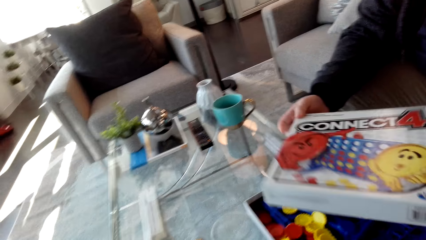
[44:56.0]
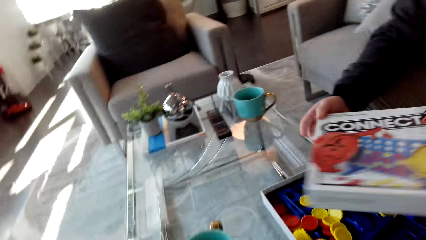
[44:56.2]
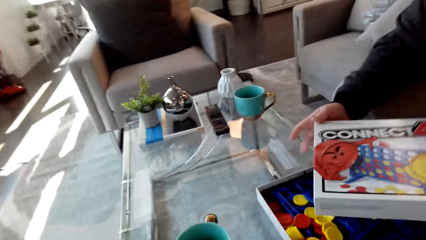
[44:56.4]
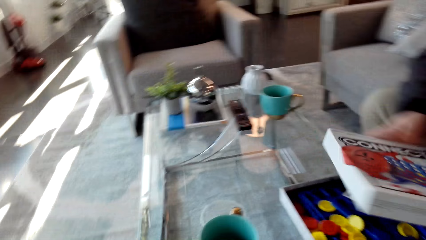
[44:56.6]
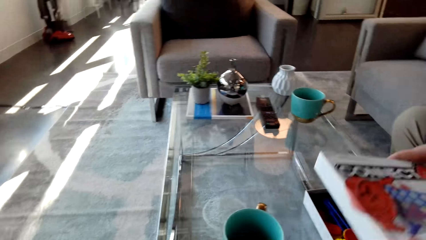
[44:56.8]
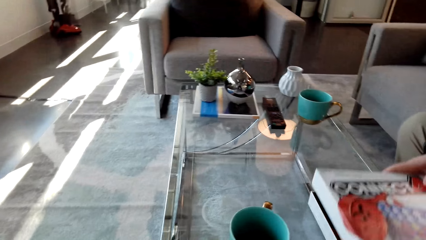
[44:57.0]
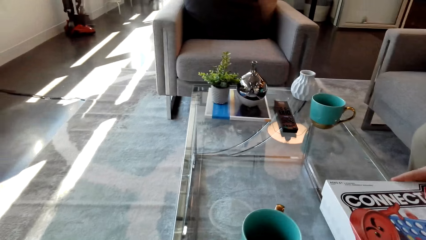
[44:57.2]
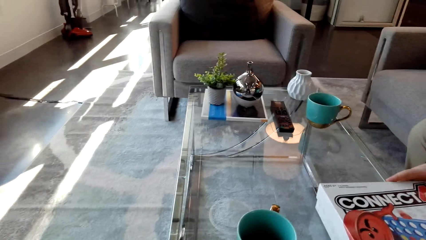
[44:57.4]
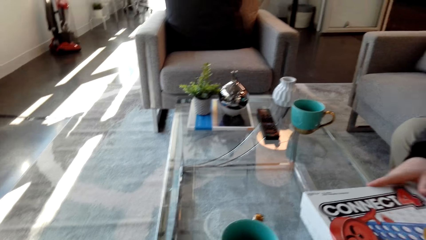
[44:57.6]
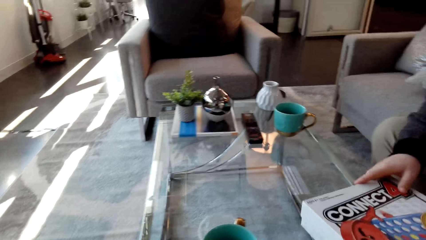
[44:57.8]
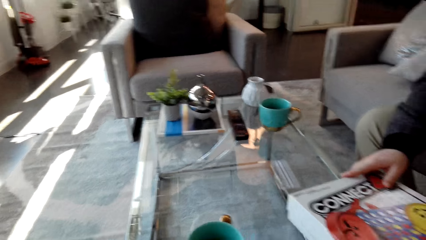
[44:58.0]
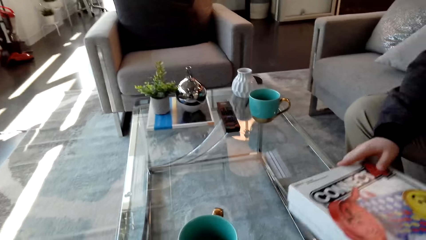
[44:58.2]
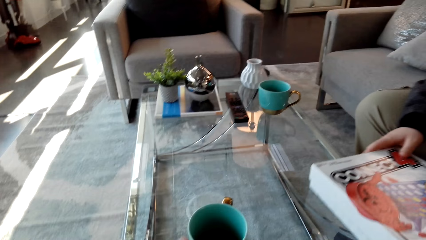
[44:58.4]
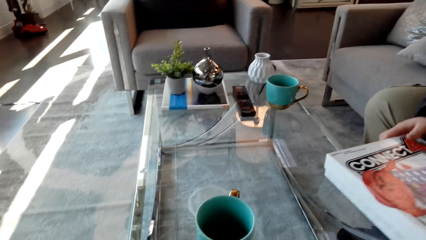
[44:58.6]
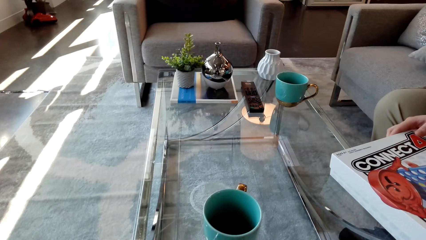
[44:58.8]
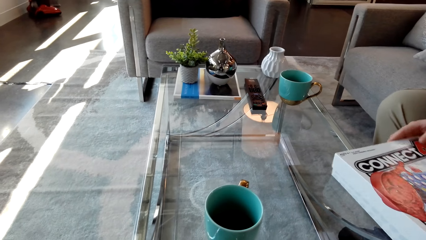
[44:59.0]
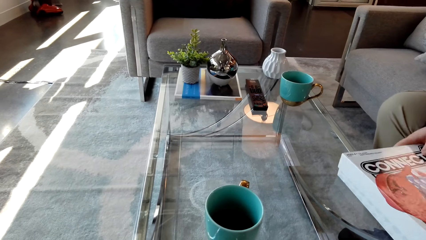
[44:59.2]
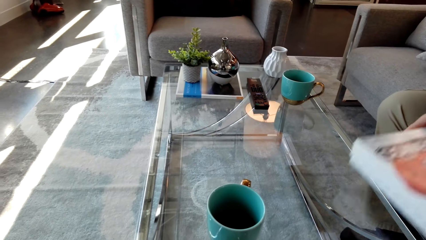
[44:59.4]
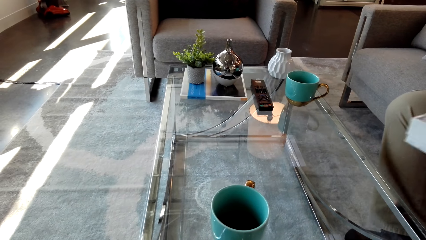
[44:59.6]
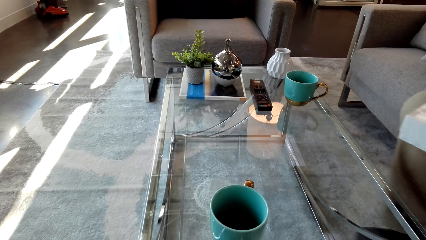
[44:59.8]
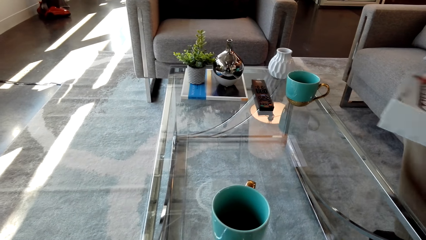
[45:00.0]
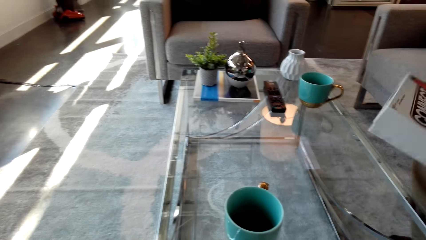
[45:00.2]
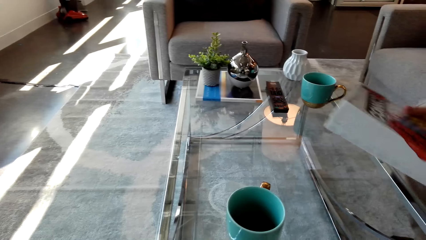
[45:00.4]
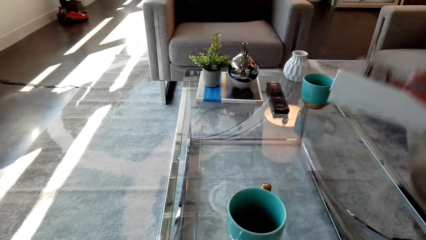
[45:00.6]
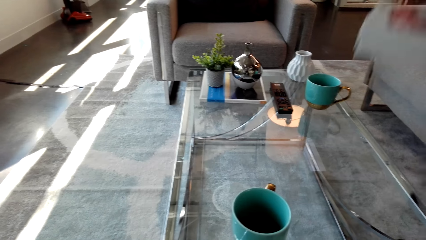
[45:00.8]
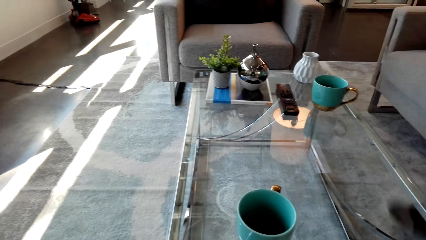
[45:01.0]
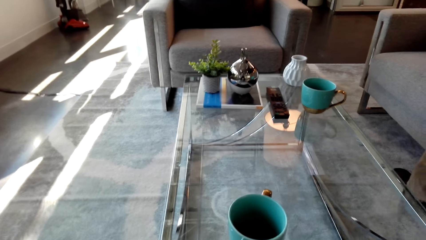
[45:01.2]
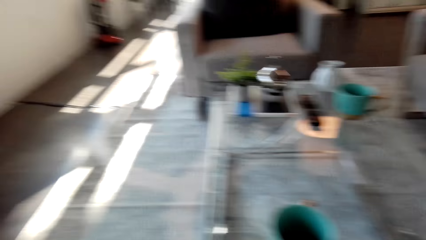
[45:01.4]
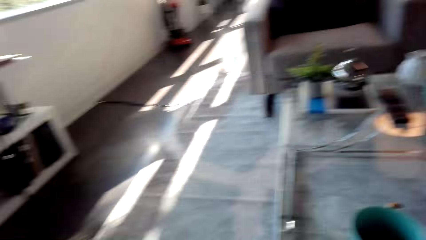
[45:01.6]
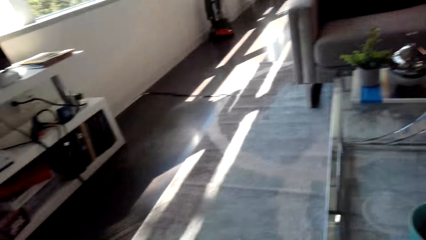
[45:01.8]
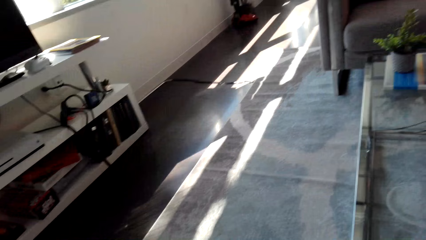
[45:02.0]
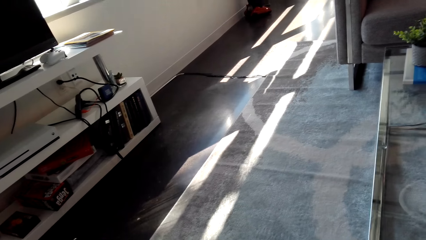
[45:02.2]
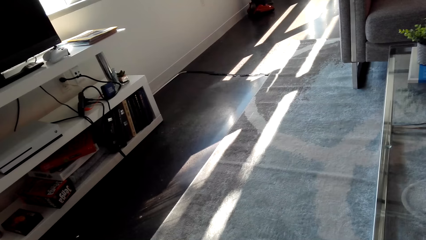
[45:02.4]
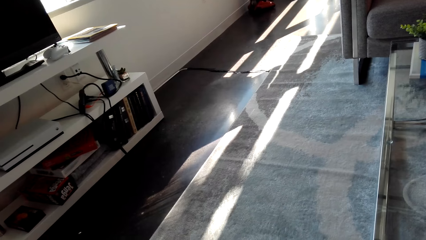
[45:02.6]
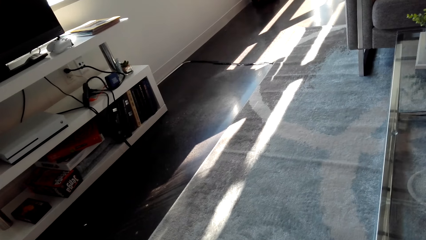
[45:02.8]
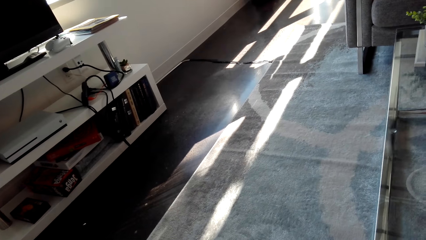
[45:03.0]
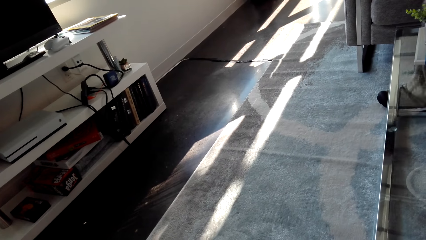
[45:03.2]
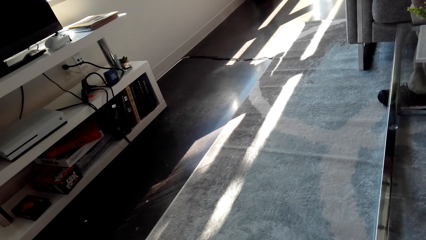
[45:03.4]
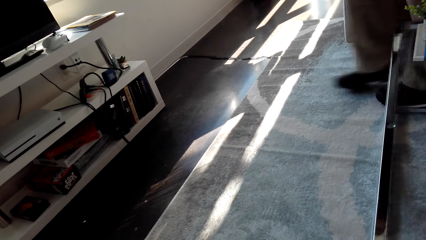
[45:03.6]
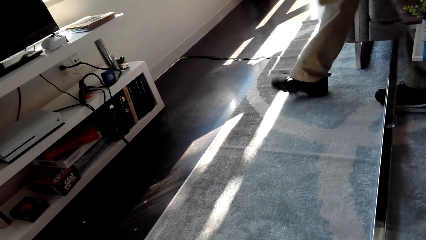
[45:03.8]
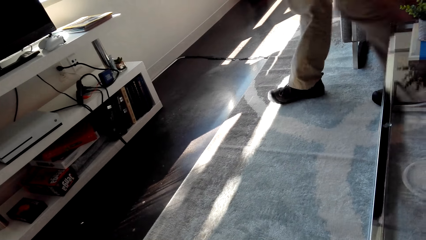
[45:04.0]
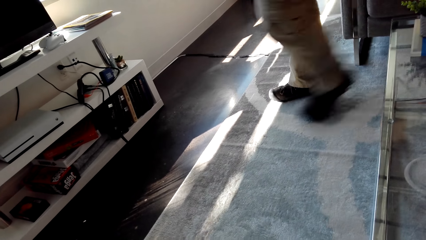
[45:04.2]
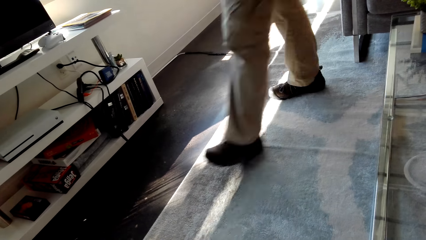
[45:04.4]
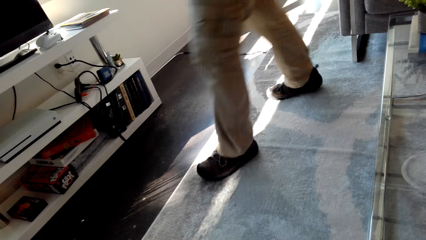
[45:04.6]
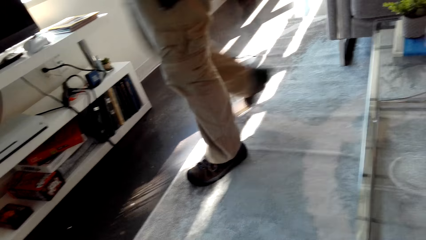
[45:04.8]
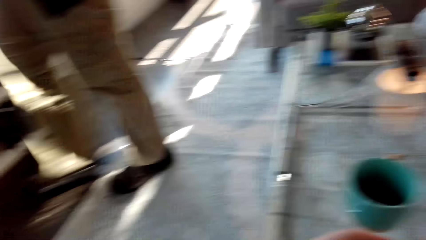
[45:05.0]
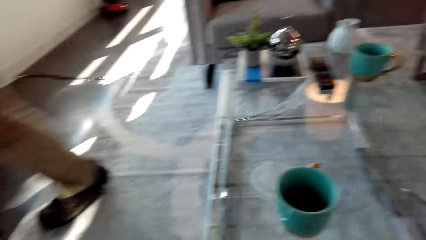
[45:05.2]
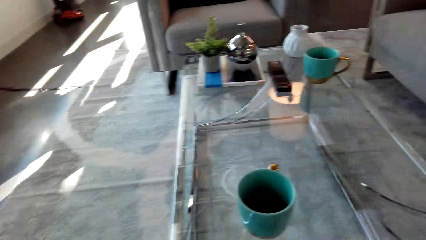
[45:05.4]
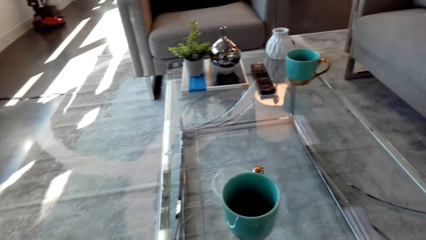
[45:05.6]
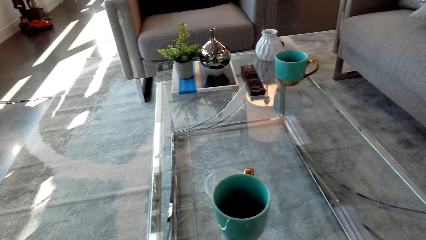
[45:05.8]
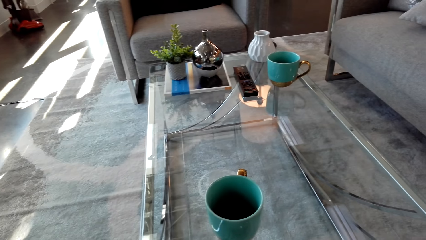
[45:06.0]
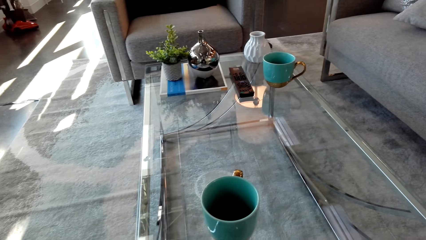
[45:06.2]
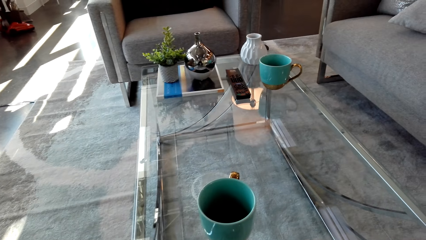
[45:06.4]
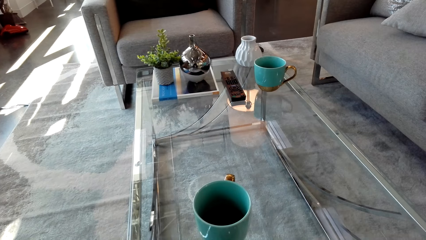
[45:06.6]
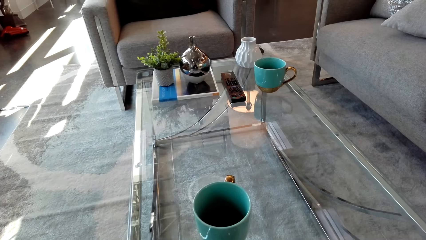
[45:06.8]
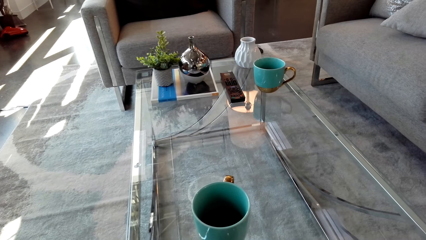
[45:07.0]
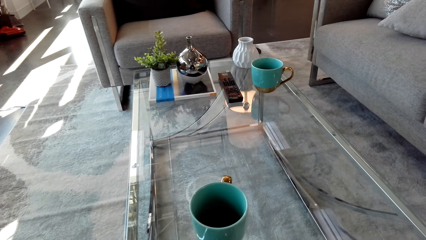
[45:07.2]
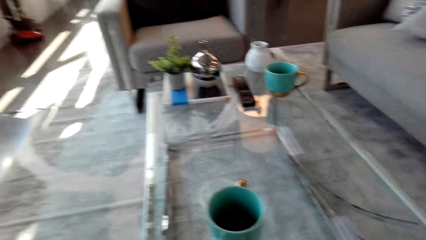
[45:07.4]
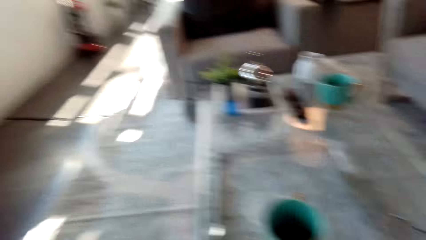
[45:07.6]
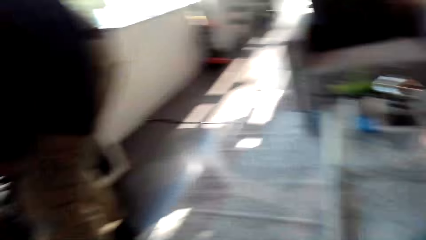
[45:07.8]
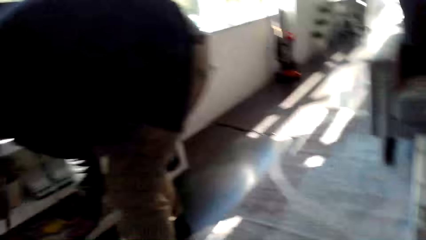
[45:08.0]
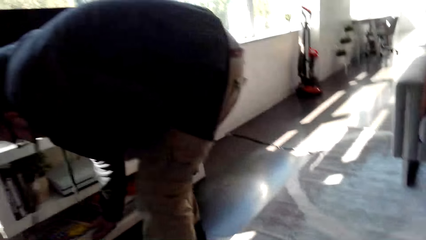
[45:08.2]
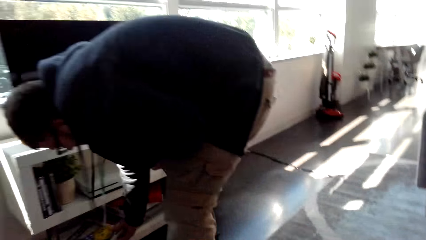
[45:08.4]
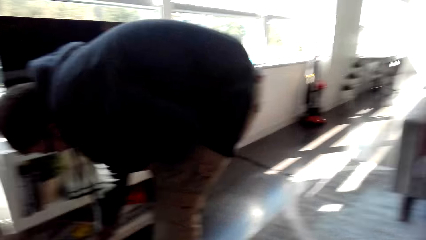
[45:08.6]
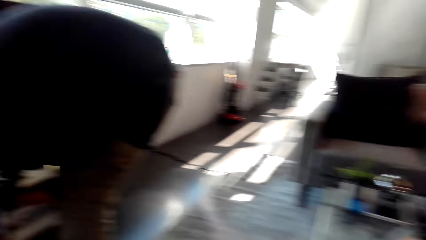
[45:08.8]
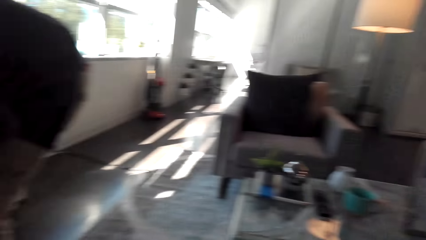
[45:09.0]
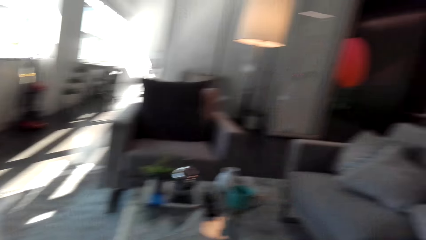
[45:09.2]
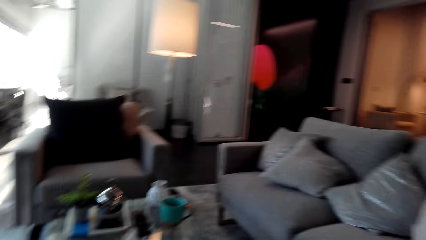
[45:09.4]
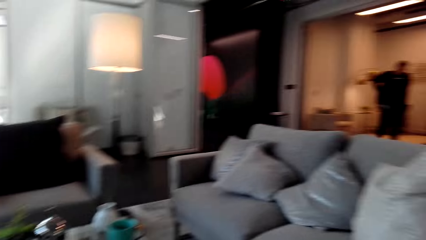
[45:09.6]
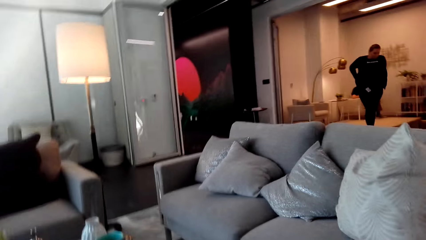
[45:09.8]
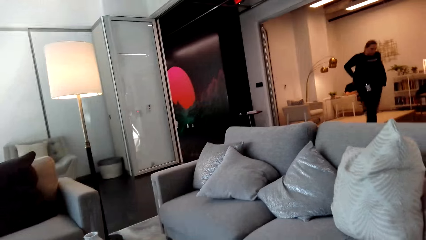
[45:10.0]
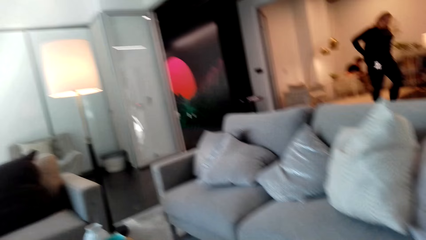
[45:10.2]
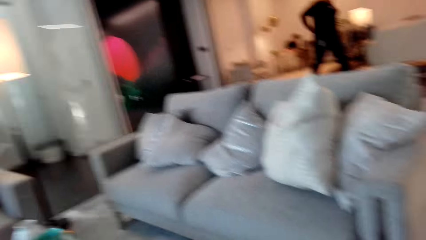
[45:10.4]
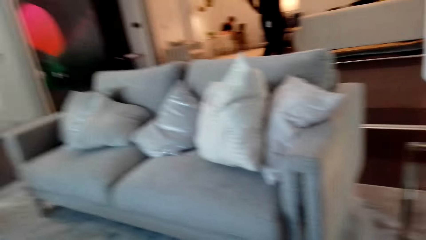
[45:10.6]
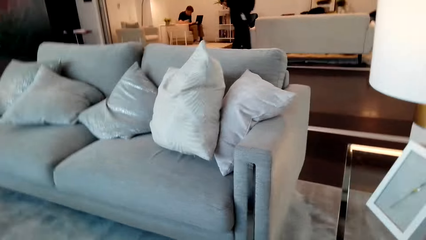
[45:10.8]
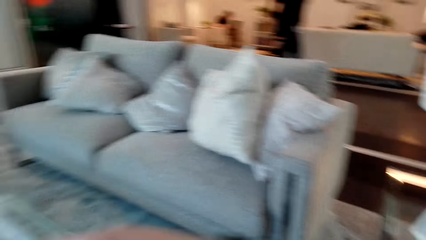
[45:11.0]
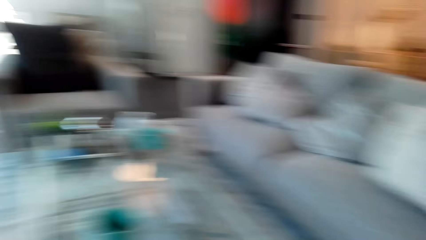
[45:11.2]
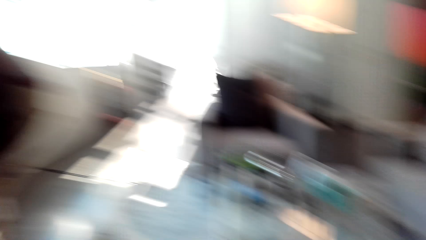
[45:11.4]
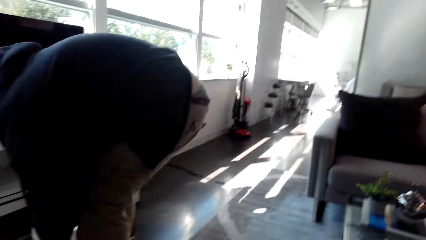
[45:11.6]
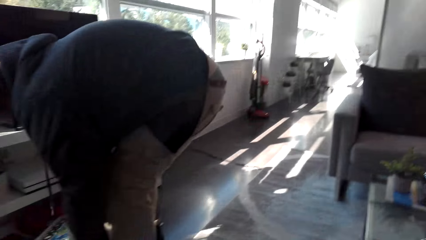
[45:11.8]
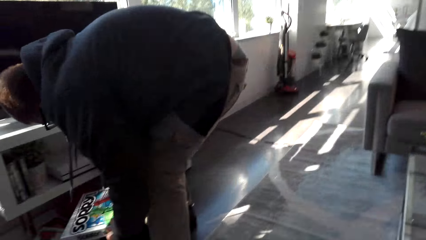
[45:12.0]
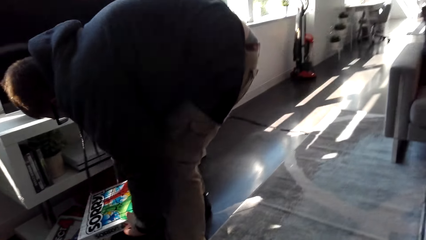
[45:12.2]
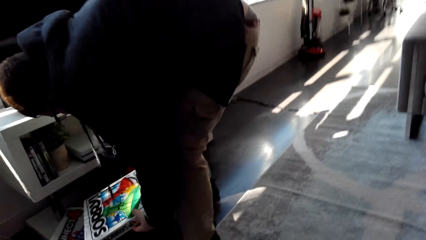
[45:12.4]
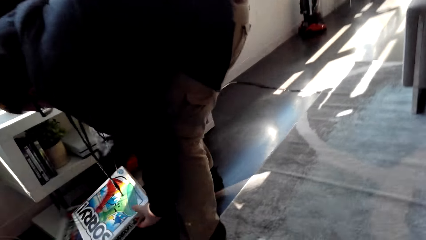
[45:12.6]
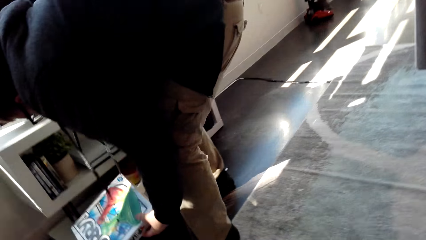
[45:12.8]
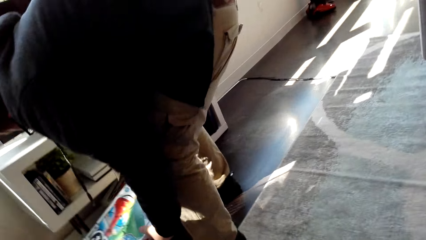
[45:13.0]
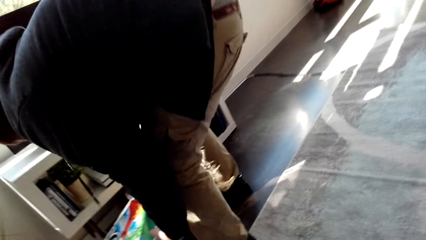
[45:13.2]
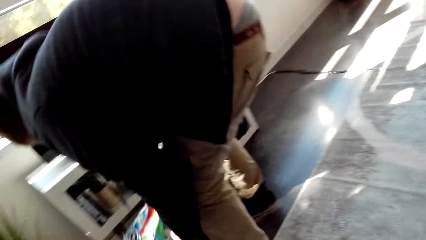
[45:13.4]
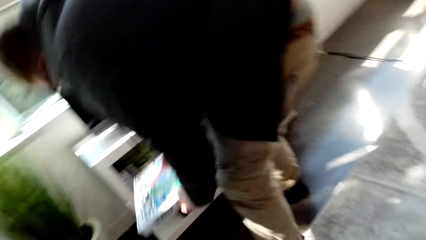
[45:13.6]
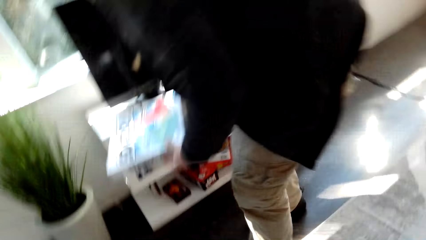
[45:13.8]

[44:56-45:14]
A man picks up the box. The man lifts the box. The man stands from the seat. The camera wearer looks around. The man walks towards the TV stand. The camera wearer looks around. The man puts the plastic coin box on the TV stand. The man bends. Another man walks around. The first man drops the box.
